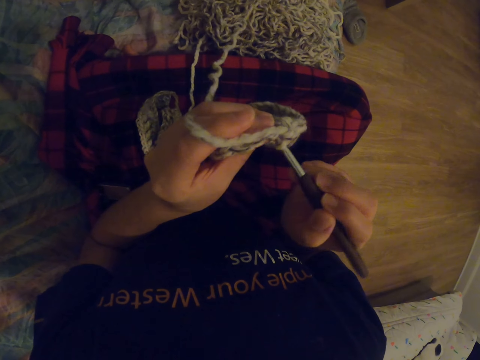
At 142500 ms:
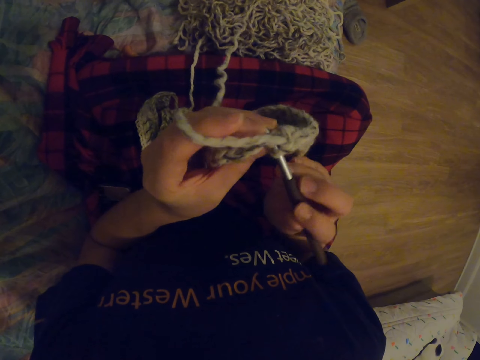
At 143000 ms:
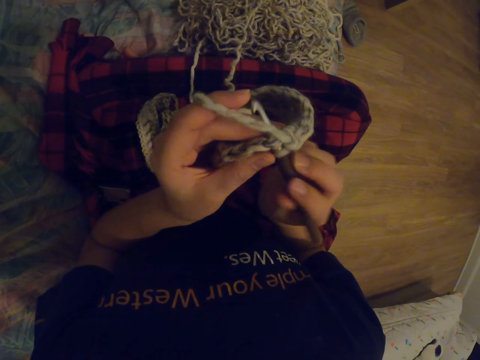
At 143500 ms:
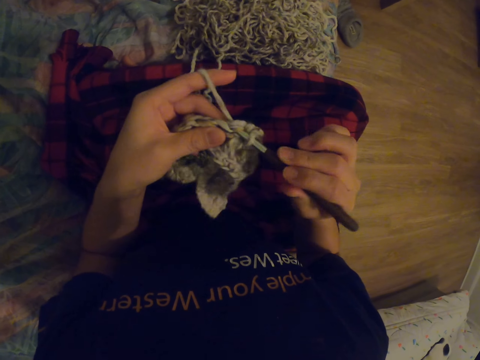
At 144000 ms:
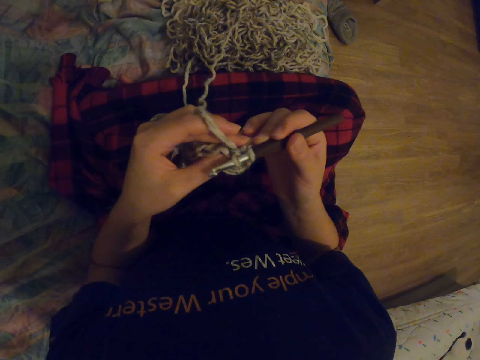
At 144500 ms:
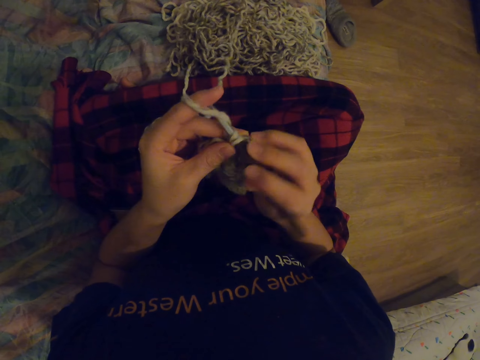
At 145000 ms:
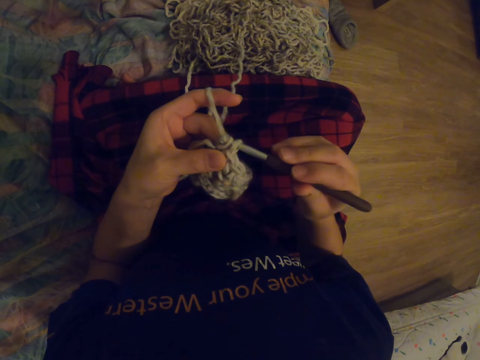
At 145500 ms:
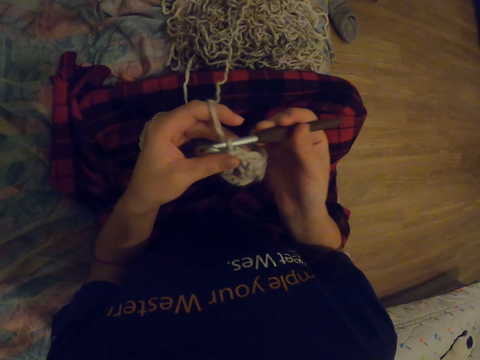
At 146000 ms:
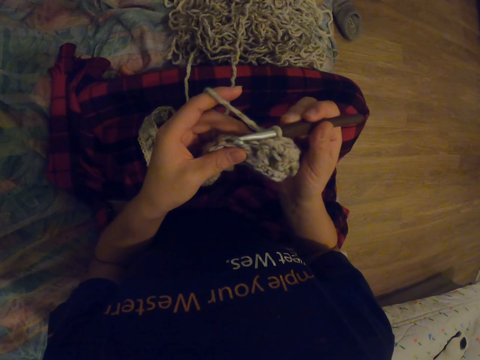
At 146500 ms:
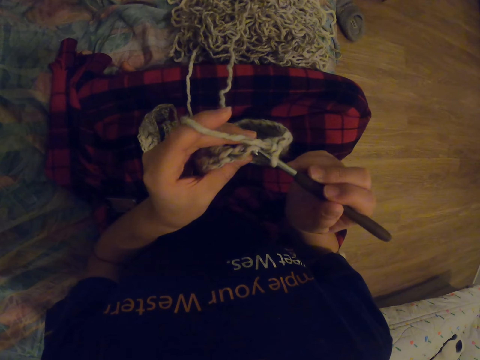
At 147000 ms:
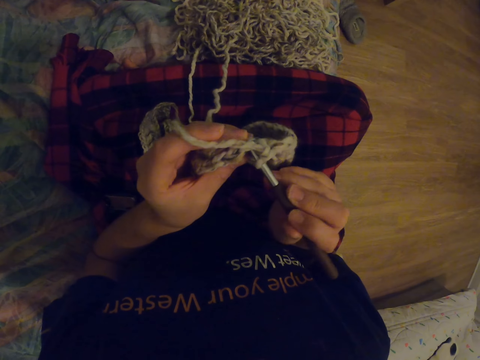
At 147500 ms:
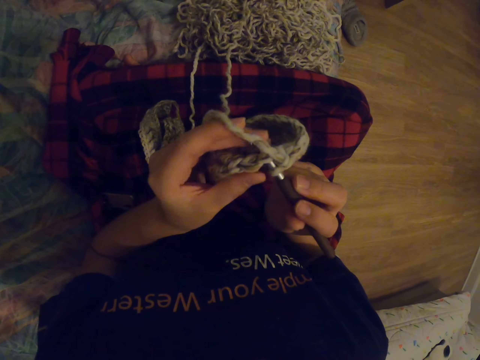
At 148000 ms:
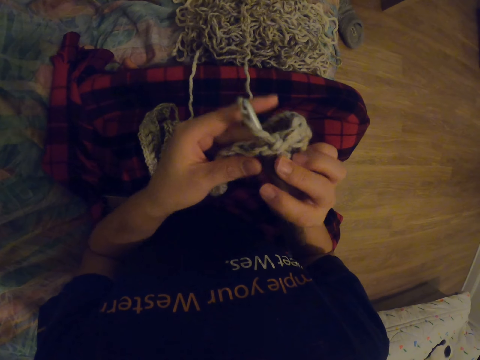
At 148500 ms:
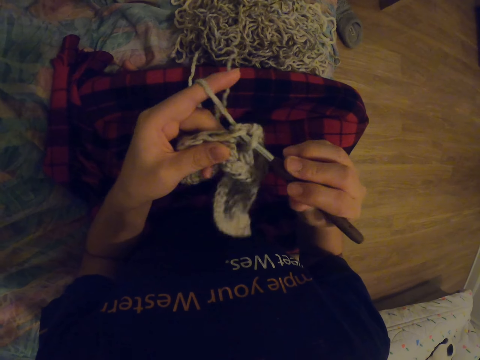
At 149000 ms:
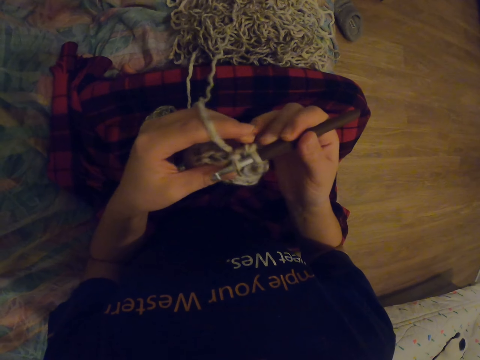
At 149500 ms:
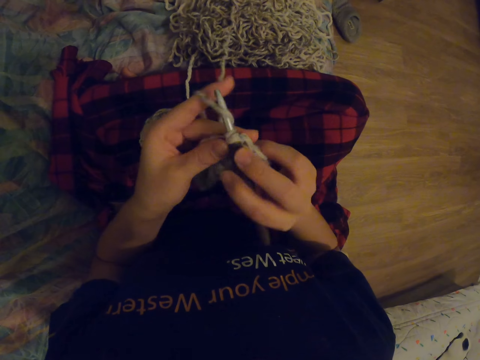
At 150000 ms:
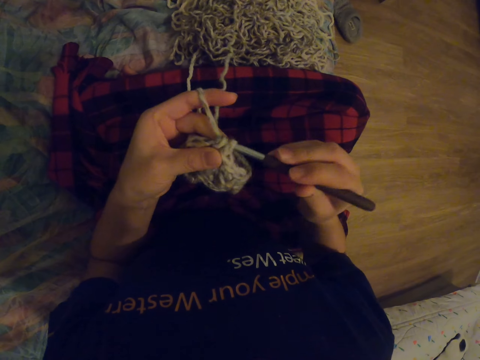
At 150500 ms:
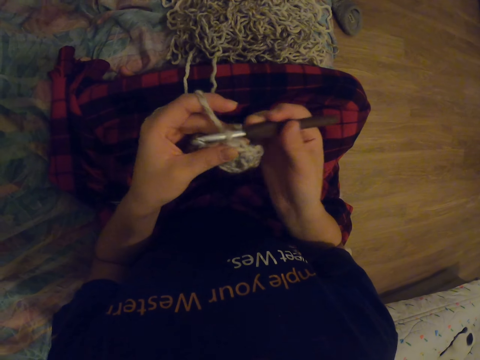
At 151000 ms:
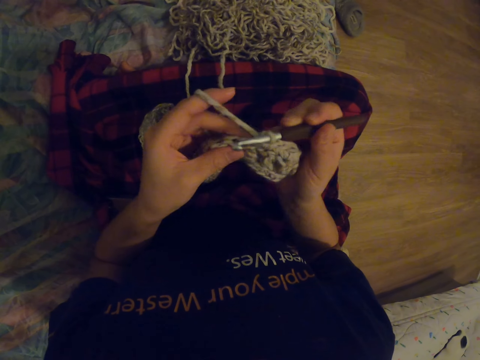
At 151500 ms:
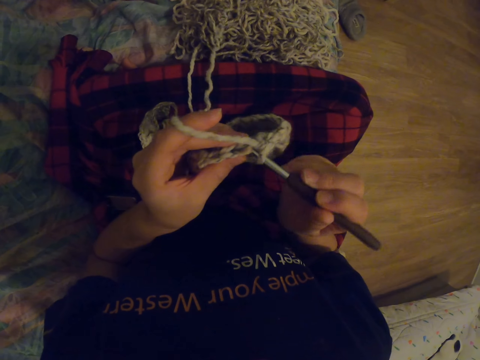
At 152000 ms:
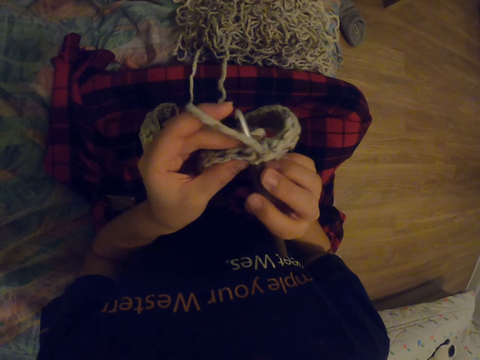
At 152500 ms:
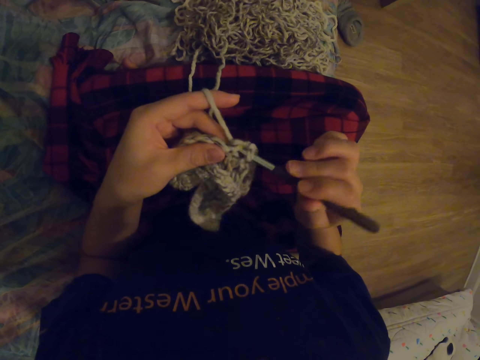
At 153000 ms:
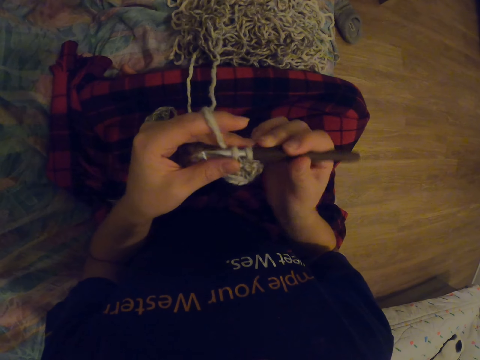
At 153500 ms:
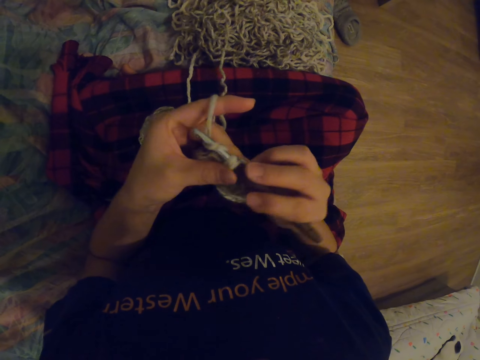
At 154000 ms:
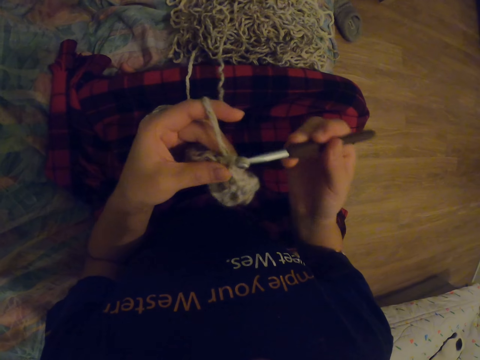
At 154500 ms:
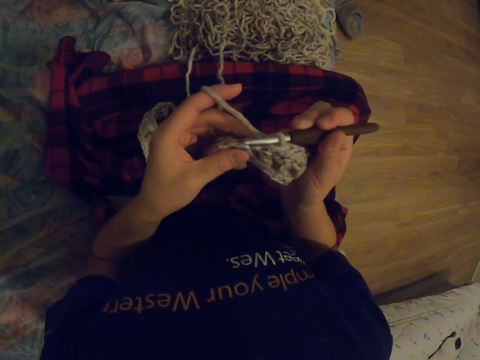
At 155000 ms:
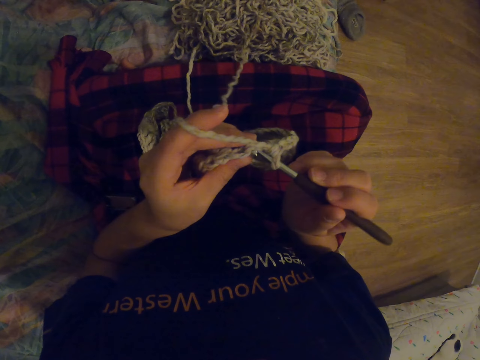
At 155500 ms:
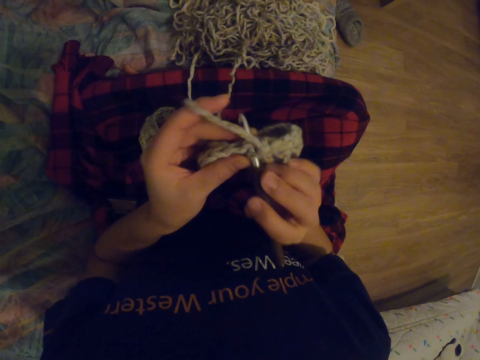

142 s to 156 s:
The camera wearer touches the fabric. They knit the fabric with the needle. They touch the fabric. They knit the fabric with the needle.

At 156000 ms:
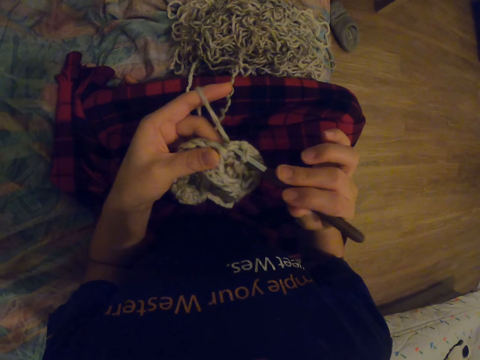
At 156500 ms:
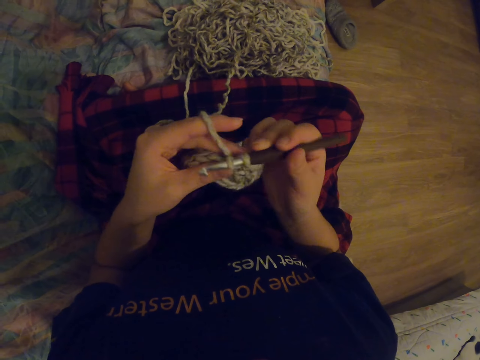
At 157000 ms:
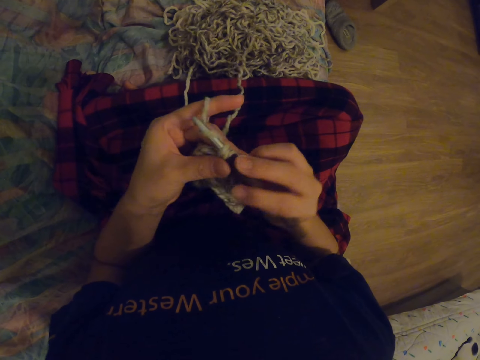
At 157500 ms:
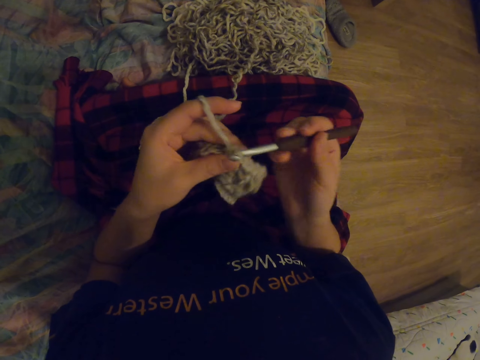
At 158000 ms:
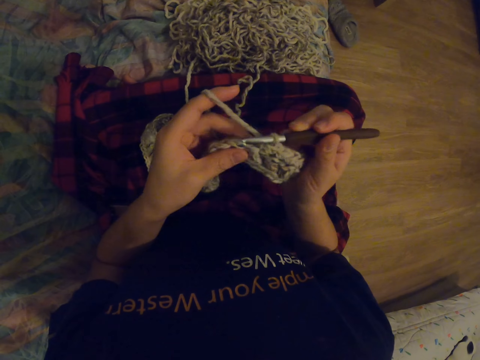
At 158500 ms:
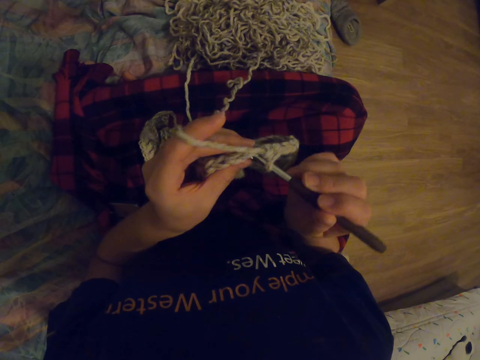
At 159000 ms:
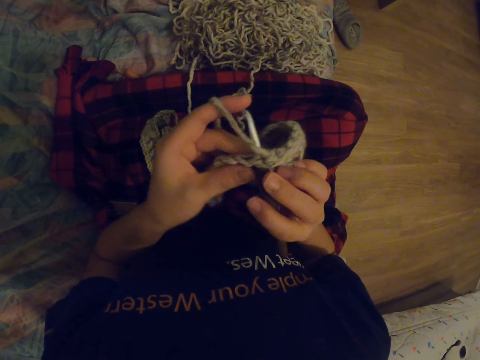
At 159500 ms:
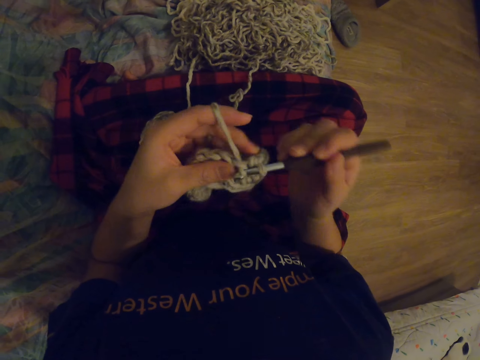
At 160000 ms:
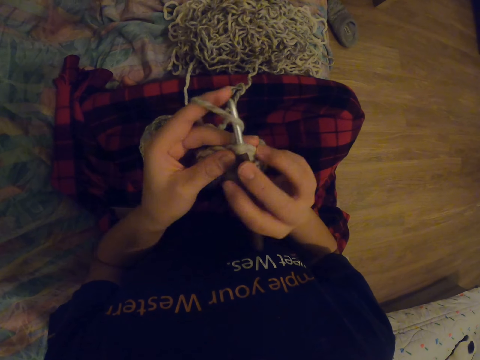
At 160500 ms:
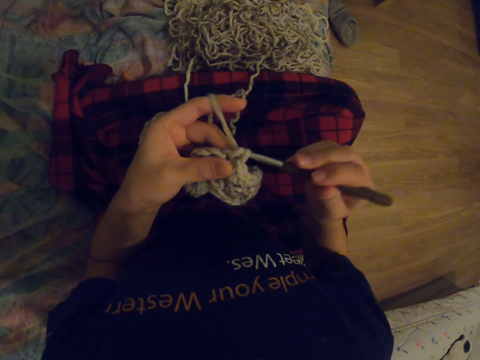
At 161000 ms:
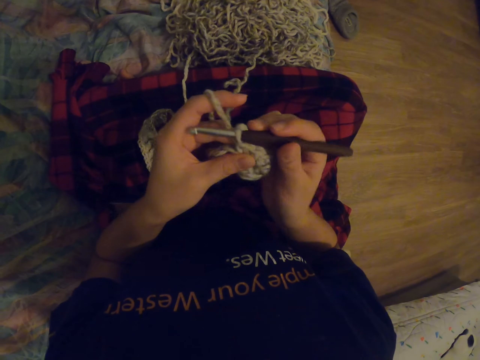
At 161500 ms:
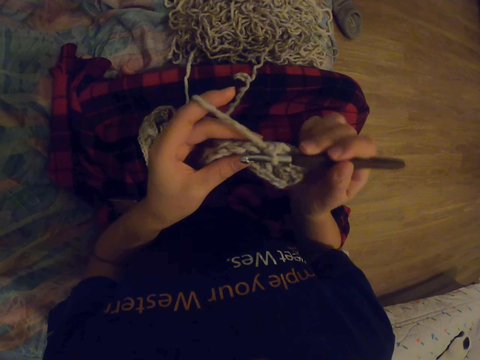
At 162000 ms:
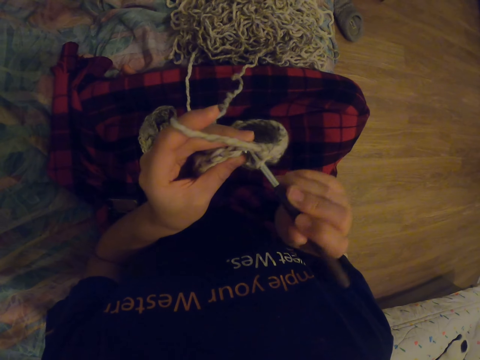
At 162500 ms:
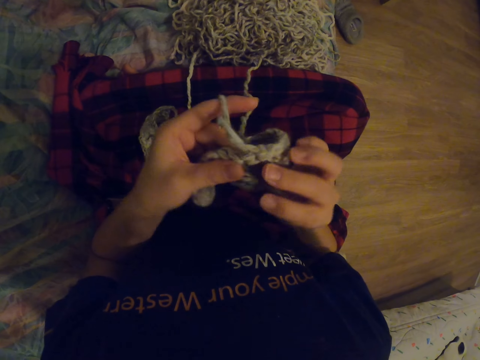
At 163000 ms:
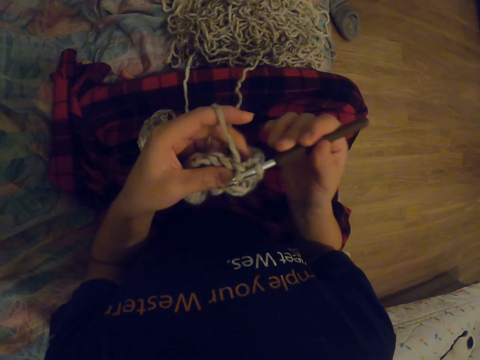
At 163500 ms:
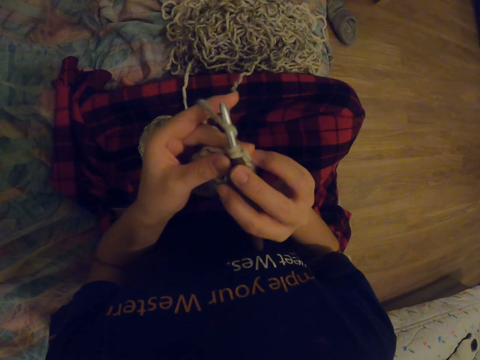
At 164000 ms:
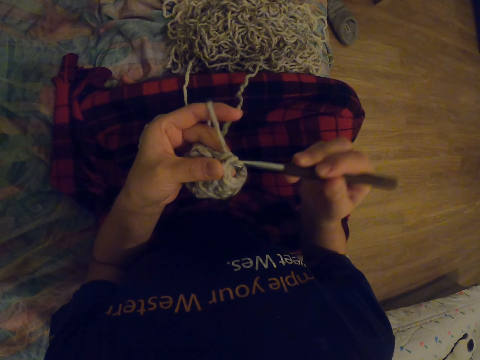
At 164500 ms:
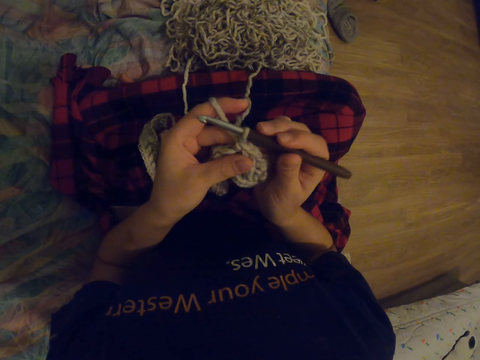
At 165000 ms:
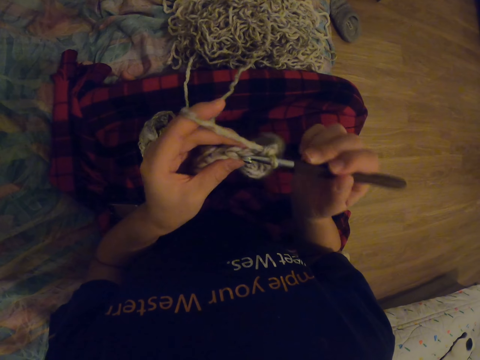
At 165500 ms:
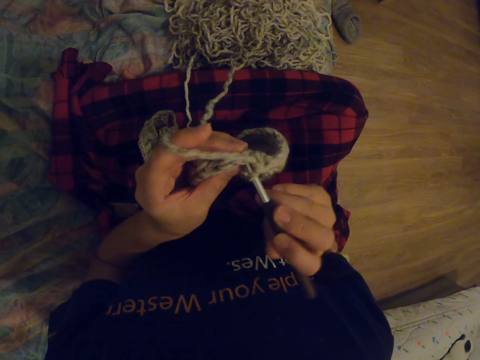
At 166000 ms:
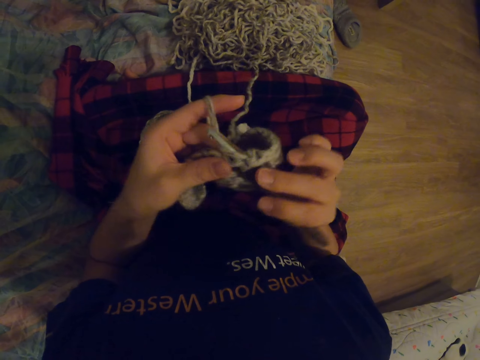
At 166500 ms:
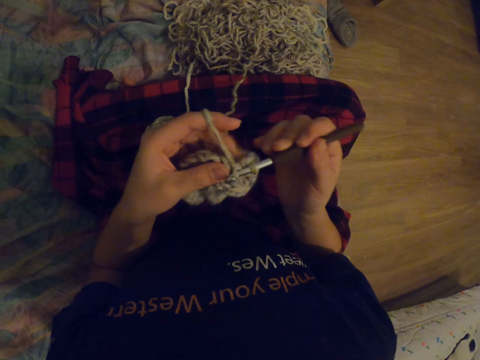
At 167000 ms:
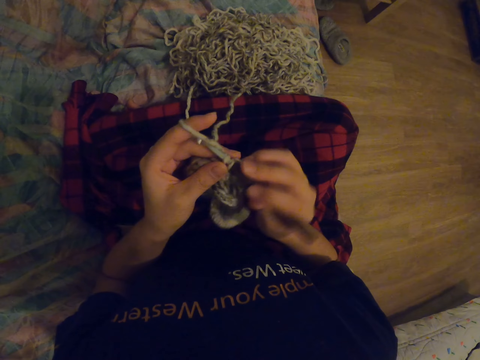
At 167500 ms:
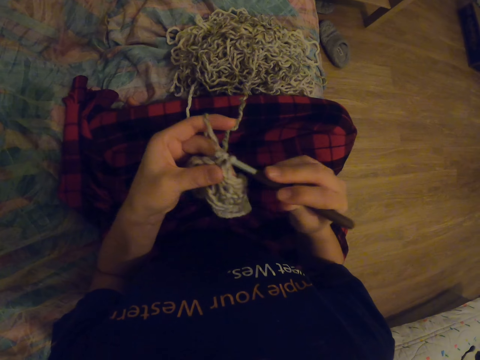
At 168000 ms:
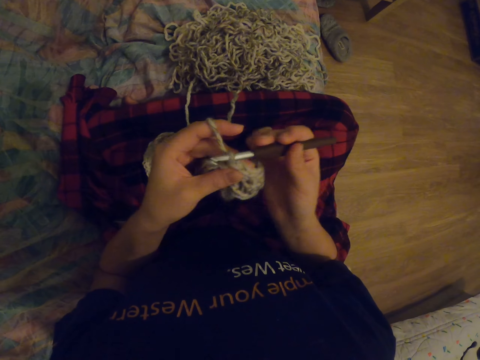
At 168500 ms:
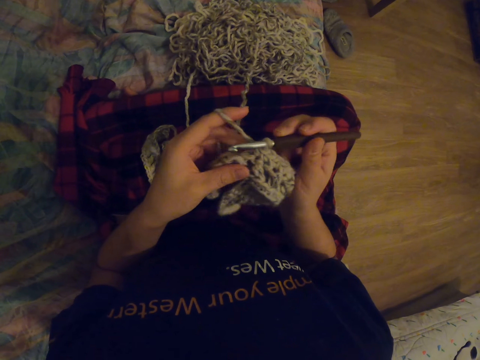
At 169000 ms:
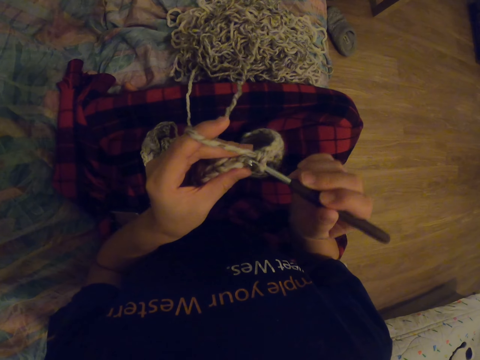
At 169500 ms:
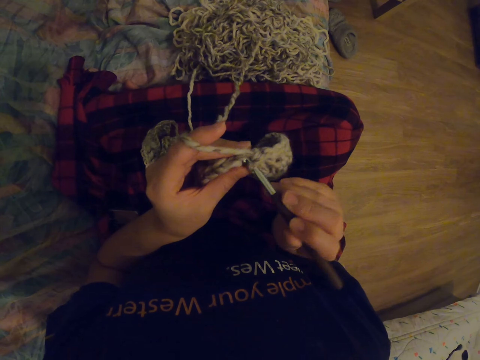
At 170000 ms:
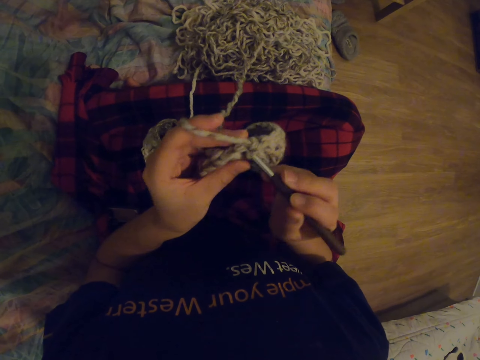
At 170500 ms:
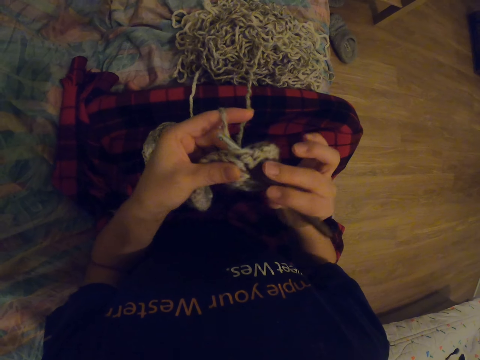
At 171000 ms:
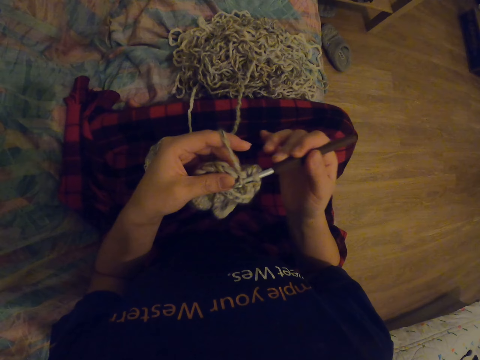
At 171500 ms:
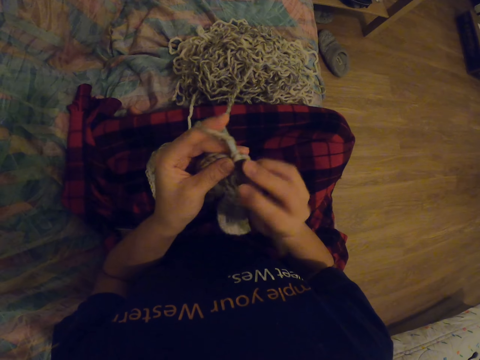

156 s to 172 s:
The camera wearer touches the fabric. They knit the fabric with the needle. They touch the fabric. They knit the fabric with the needle. They touch the fabric. They knit the fabric with the needle. They touch the fabric. They knit the fabric with the needle.
